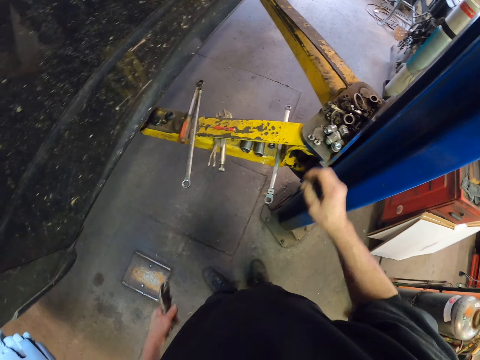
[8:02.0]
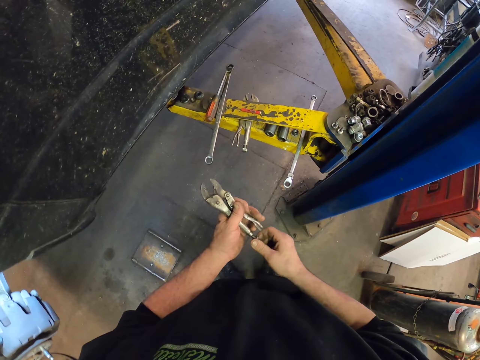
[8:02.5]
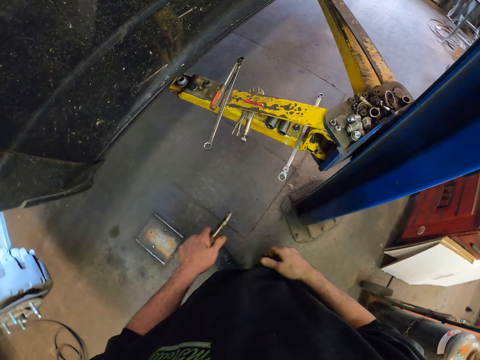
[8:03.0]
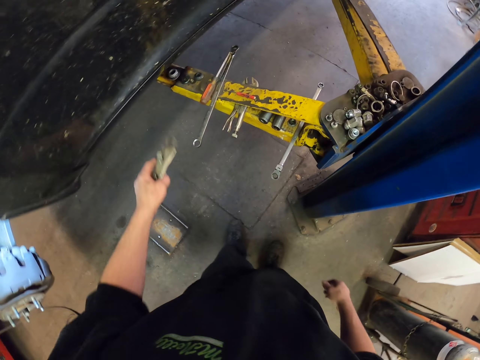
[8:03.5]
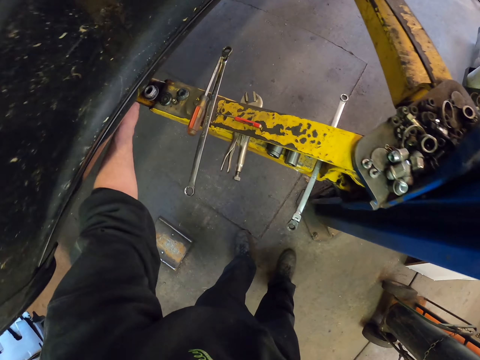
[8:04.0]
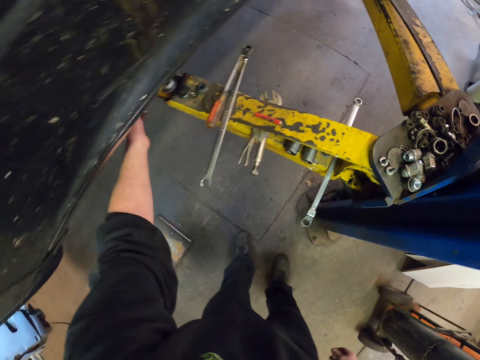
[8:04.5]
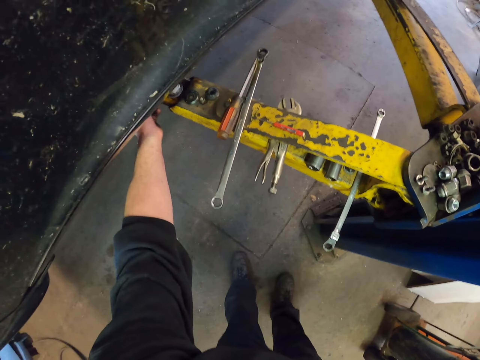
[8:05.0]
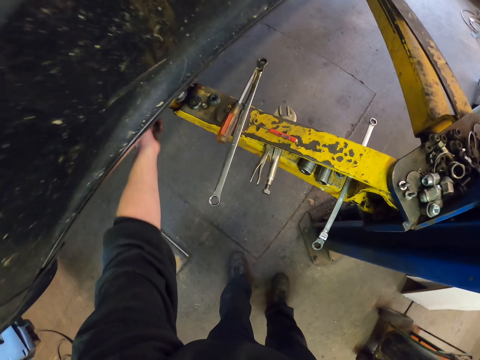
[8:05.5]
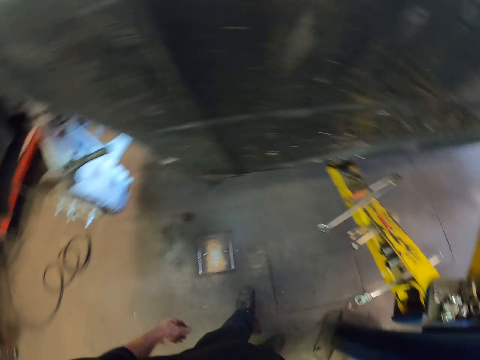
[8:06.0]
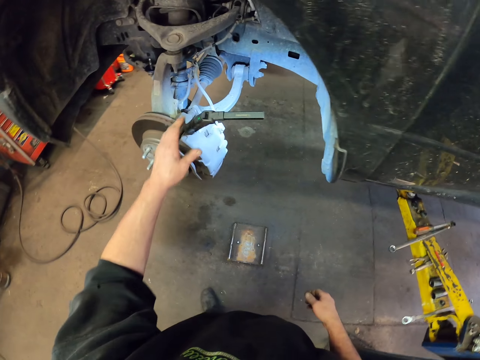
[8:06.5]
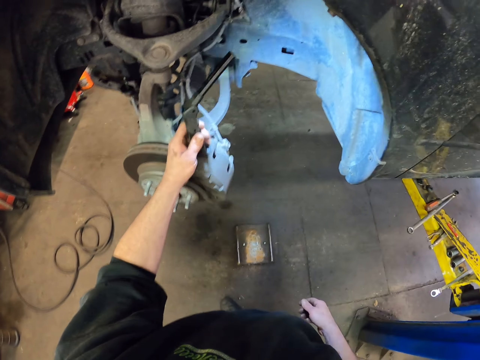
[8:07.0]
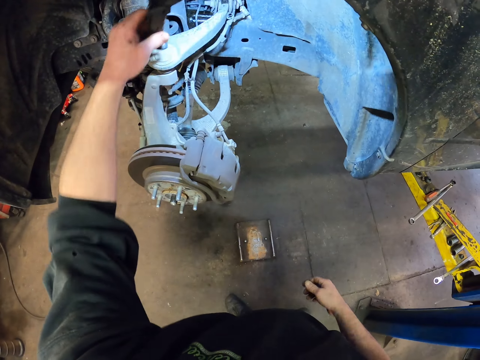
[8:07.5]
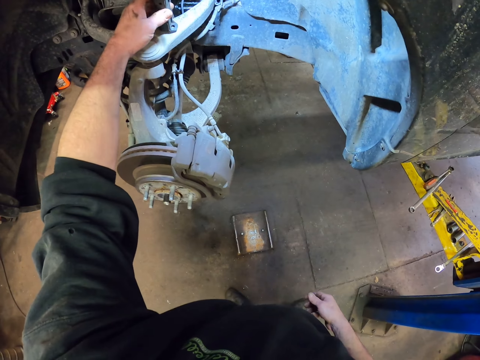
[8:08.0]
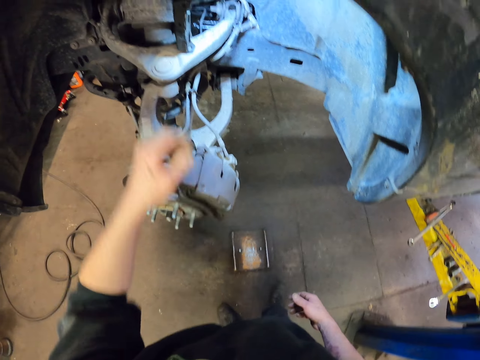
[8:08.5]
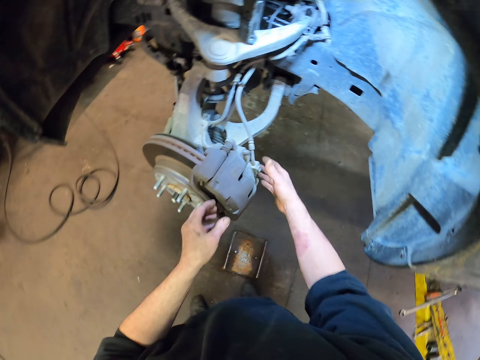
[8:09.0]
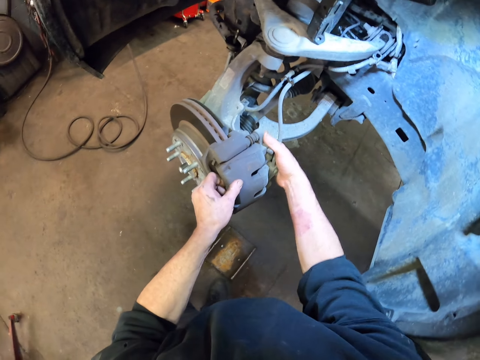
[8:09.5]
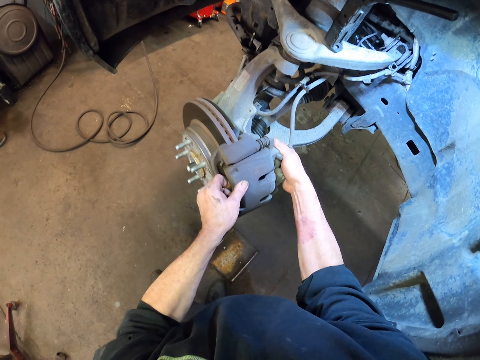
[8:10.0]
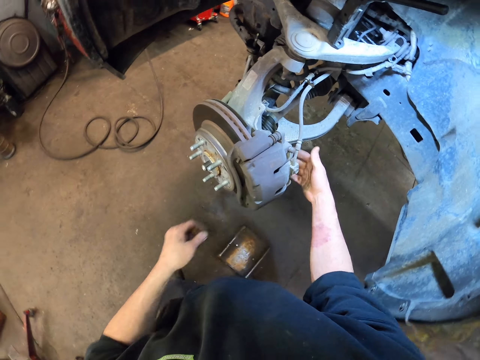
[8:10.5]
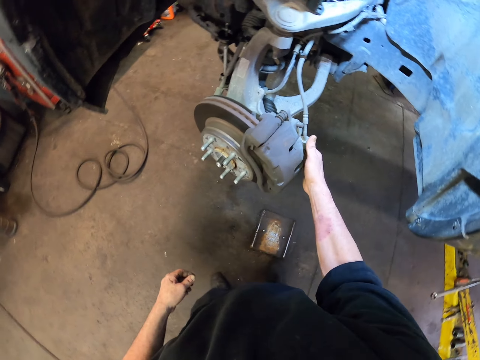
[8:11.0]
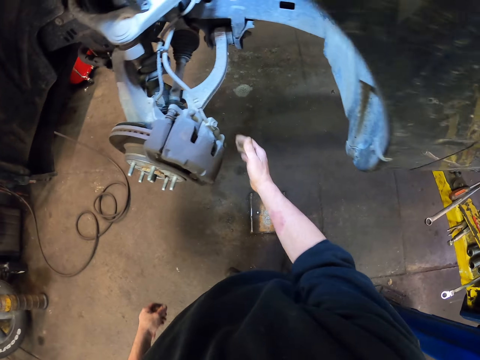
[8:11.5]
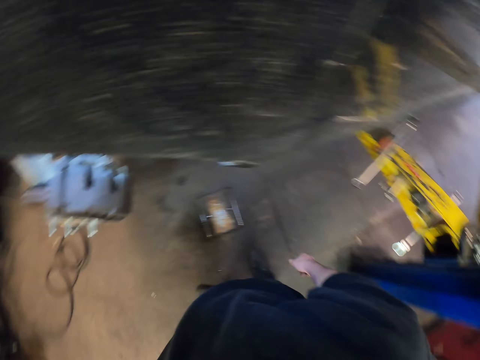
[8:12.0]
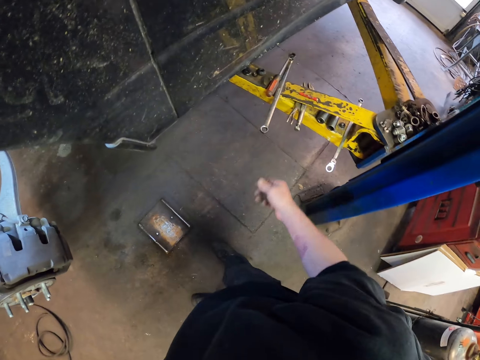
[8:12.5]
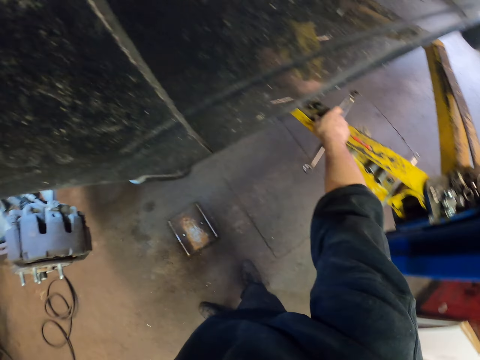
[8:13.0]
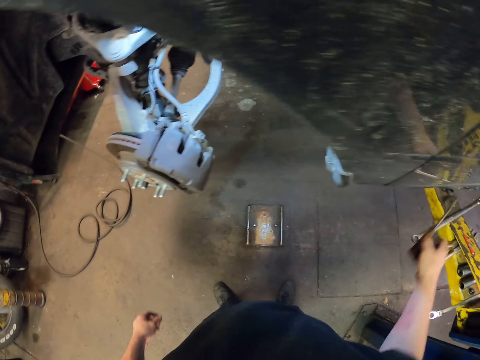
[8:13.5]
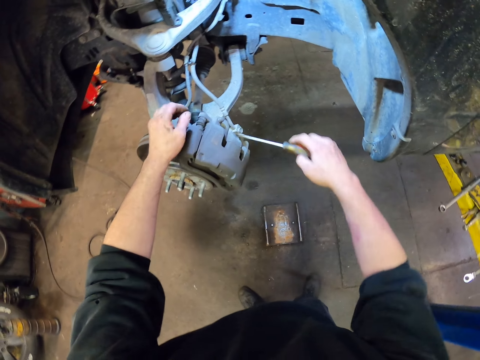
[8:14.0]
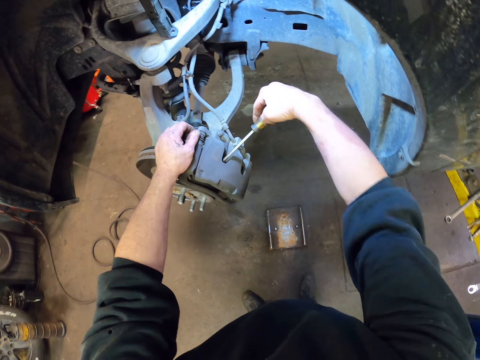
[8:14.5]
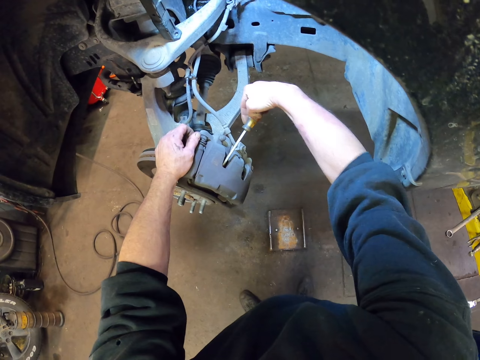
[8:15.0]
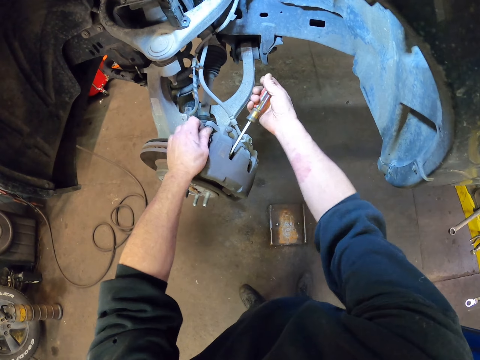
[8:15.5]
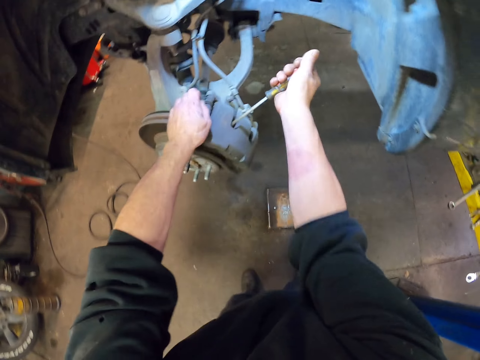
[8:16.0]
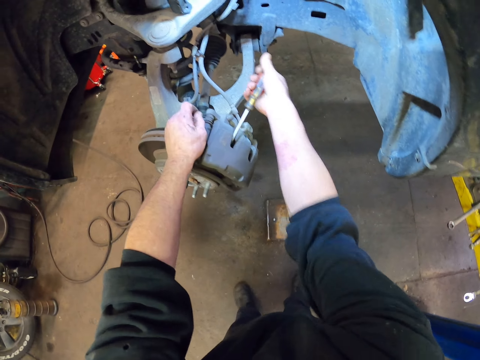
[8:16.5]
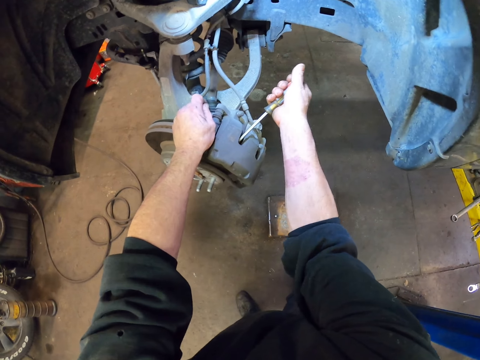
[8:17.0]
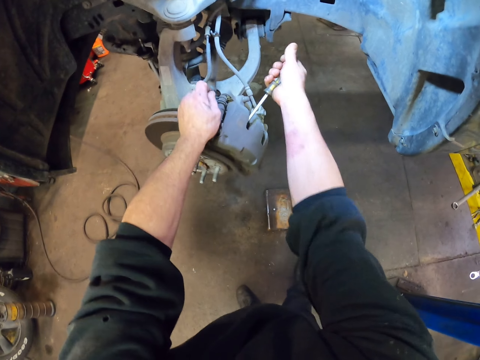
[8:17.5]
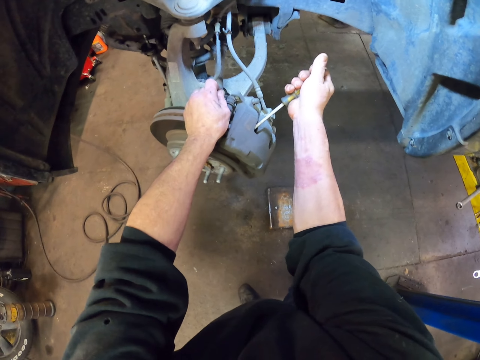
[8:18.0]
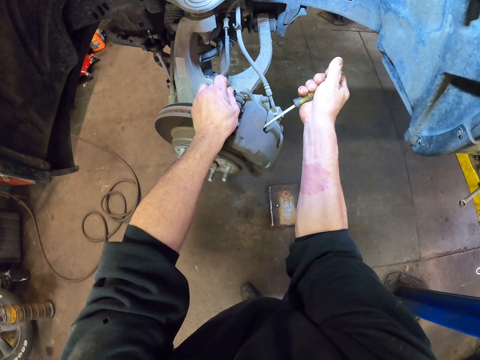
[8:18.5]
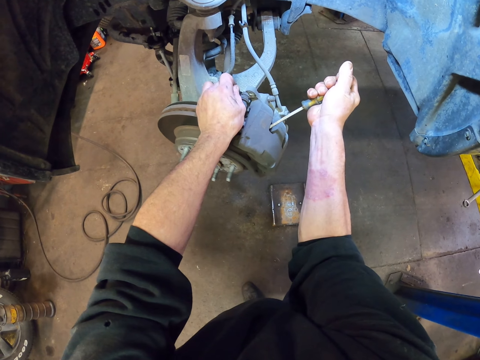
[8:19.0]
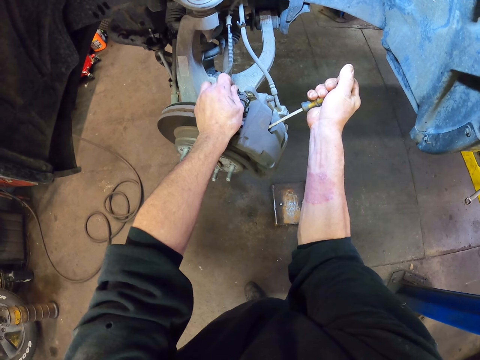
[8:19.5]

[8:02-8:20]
The camera wearer puts the nut on the crane. They put down the spanner. They put the clip on the crane. They put the spotlight aside. They torch the wheel sidewall. They shake the brake metal. They pick up the screwdriver from the crane. They open the wheel sidewall. They shake the brake metal.

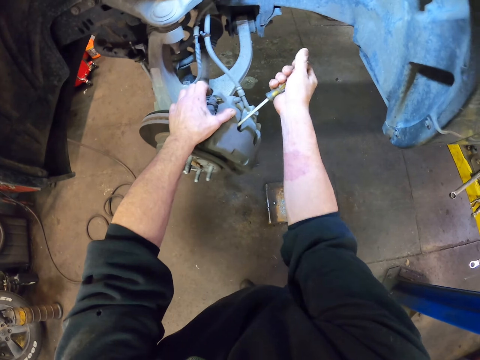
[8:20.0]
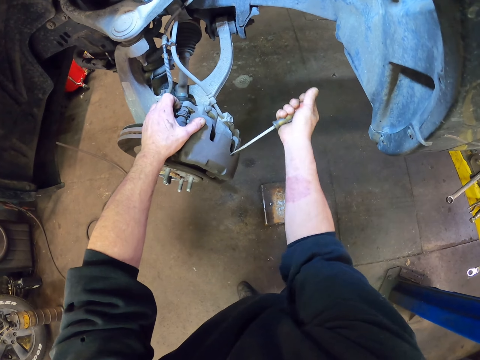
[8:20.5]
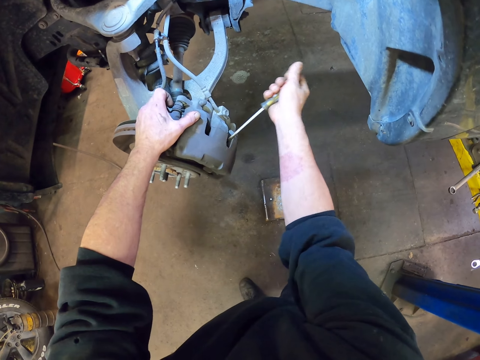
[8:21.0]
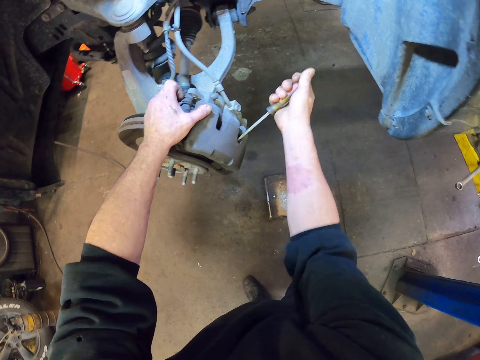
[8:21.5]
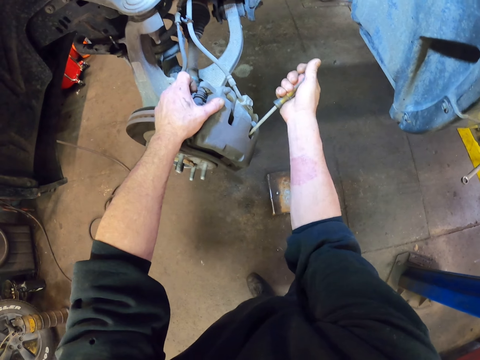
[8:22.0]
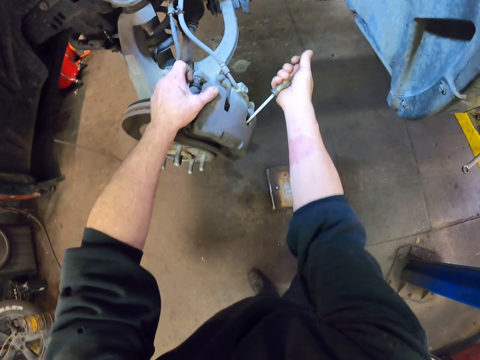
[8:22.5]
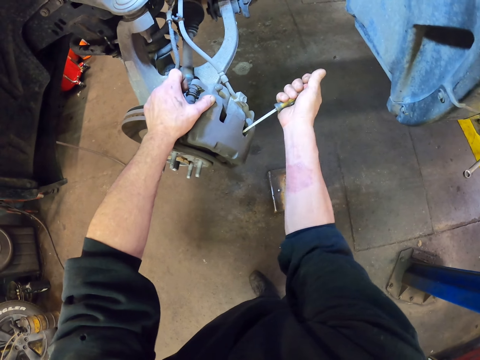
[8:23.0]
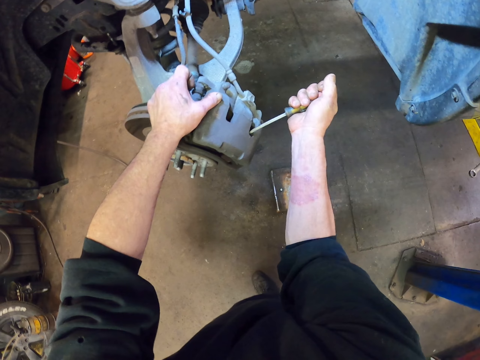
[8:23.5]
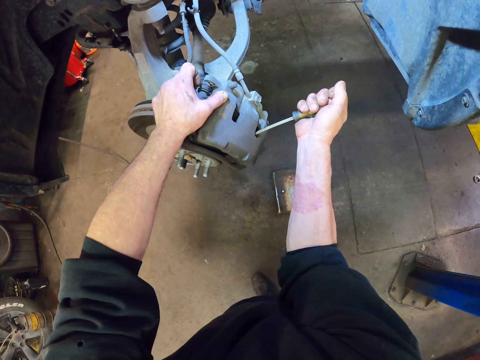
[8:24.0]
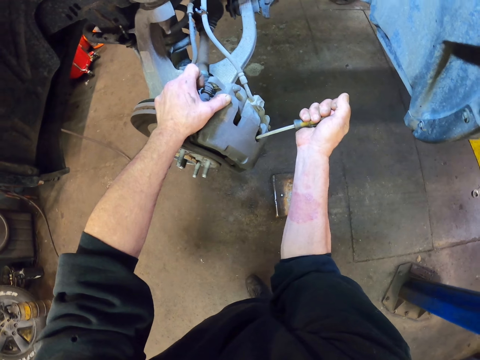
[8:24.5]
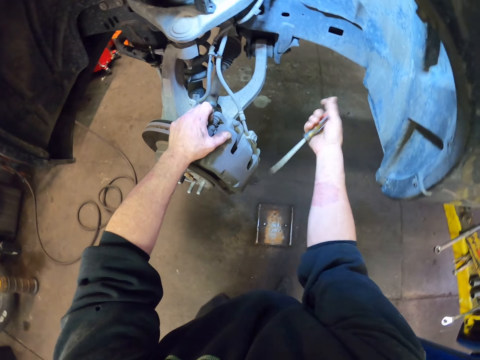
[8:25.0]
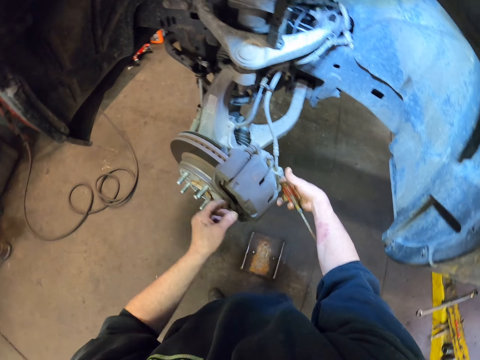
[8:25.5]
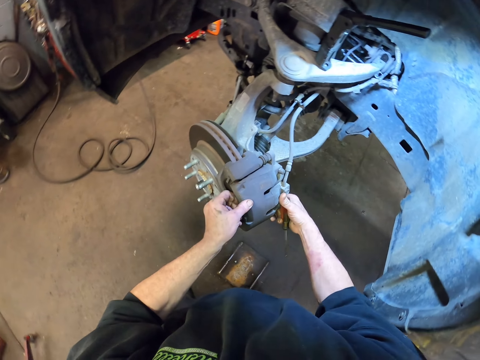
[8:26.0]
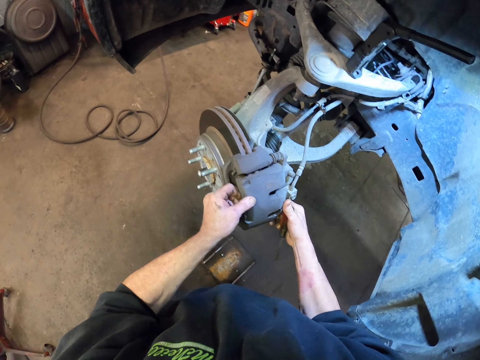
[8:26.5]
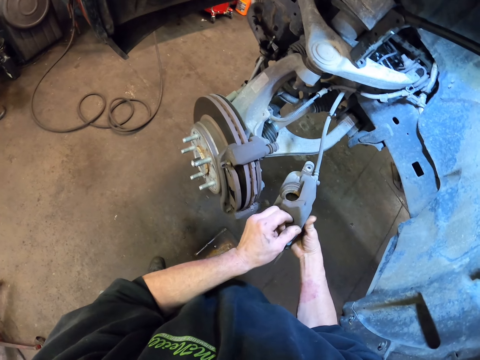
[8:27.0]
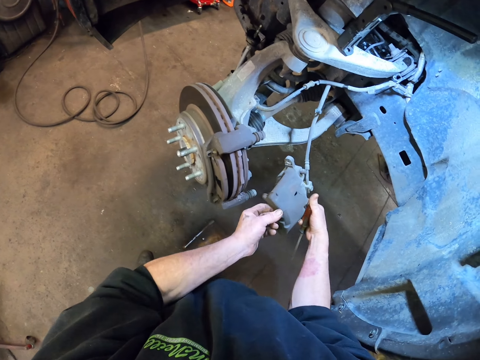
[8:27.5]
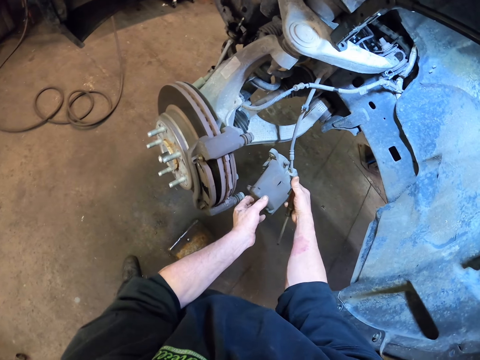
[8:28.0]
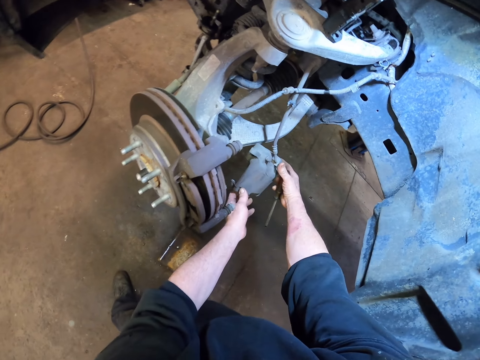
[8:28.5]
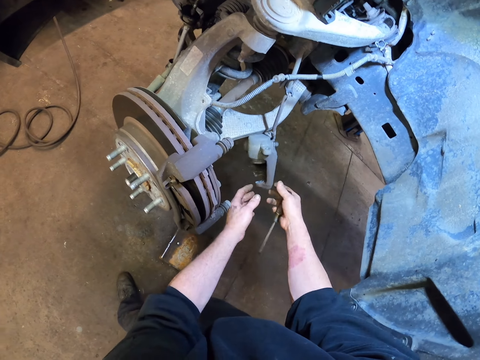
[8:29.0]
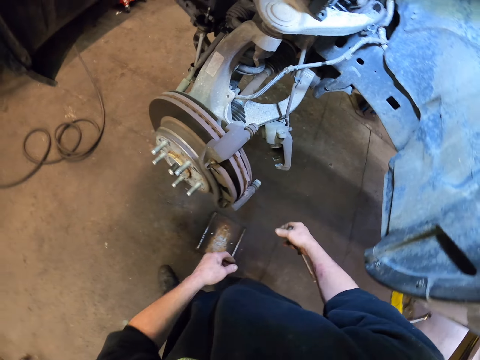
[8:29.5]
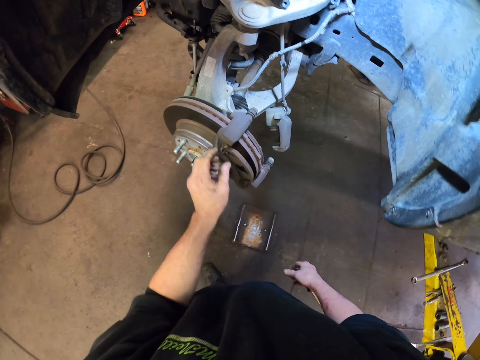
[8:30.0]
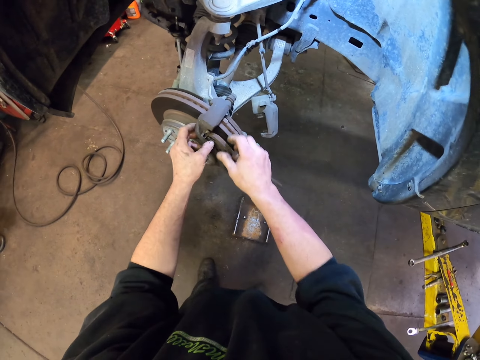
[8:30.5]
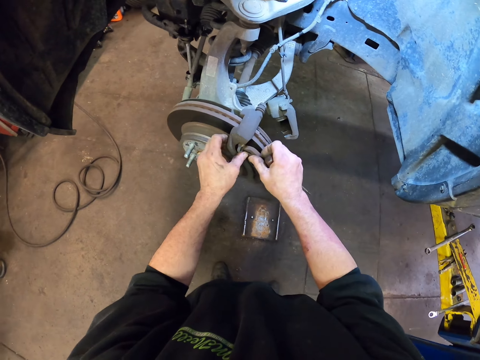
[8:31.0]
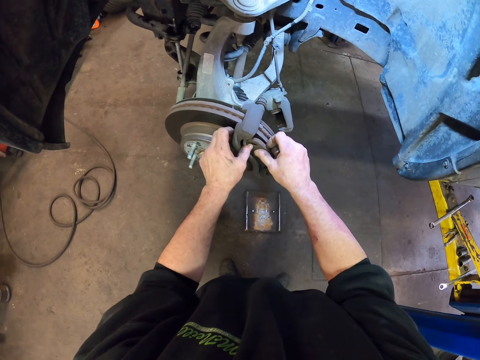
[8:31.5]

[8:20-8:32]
The camera wearer removes the brake metal. They drop the brake metal aside.
